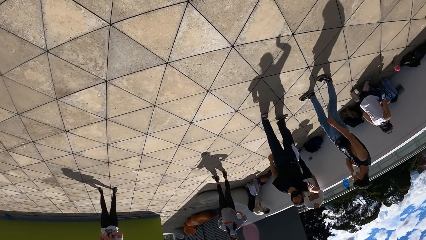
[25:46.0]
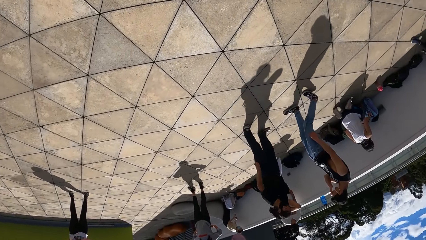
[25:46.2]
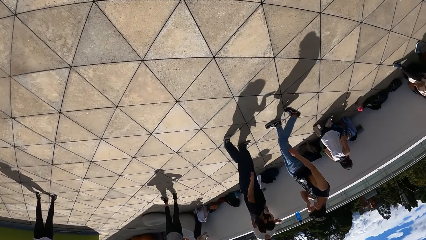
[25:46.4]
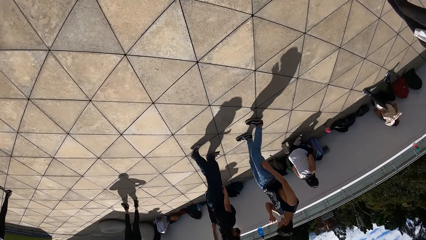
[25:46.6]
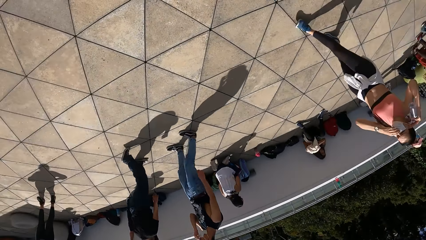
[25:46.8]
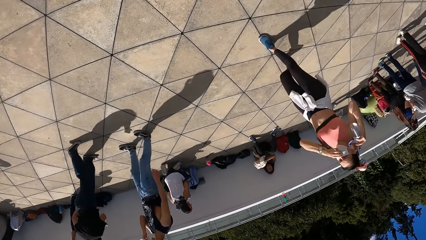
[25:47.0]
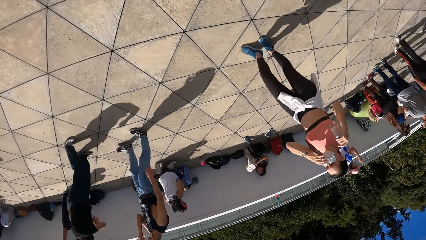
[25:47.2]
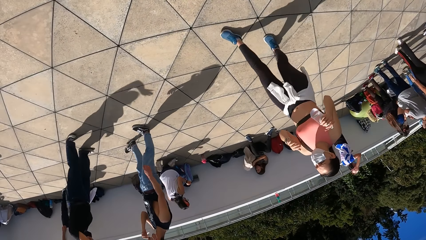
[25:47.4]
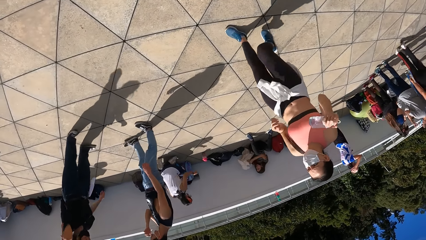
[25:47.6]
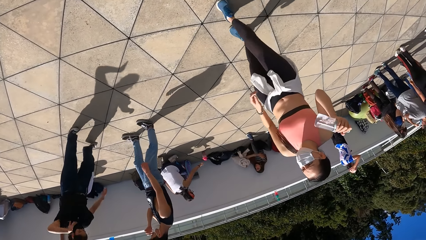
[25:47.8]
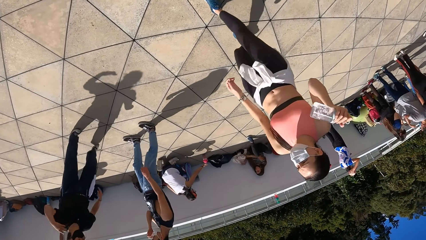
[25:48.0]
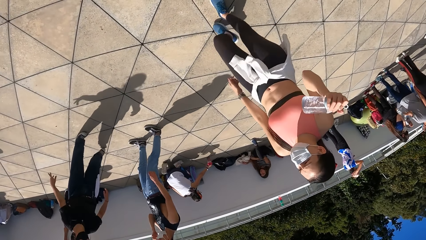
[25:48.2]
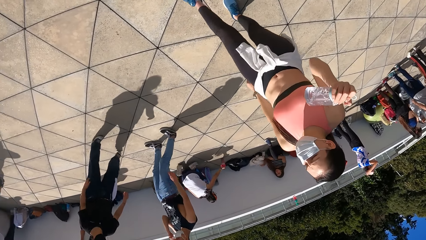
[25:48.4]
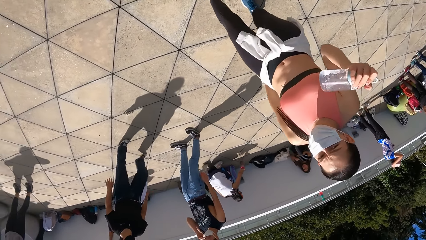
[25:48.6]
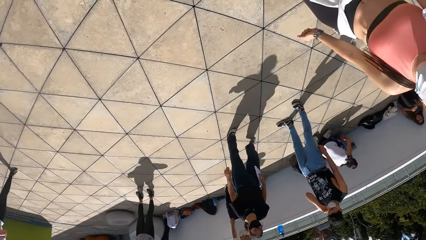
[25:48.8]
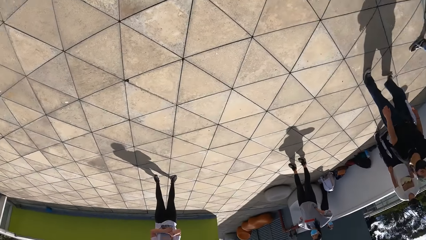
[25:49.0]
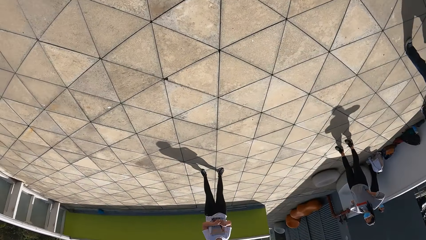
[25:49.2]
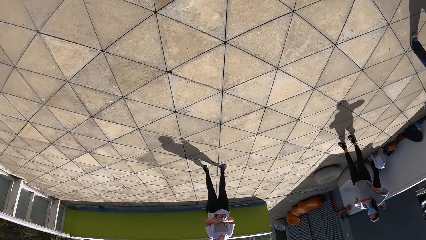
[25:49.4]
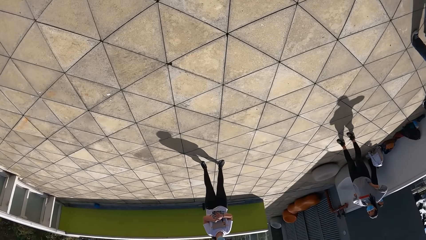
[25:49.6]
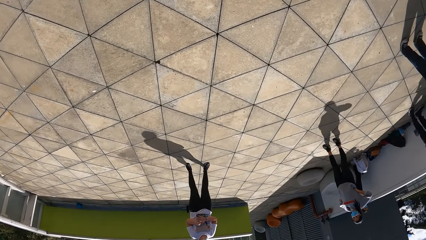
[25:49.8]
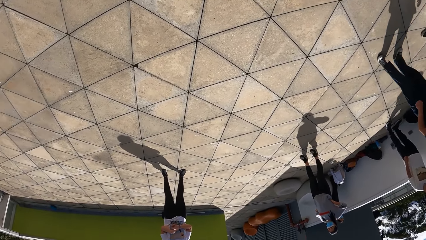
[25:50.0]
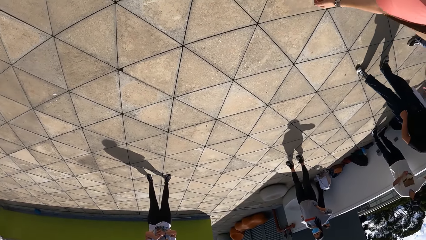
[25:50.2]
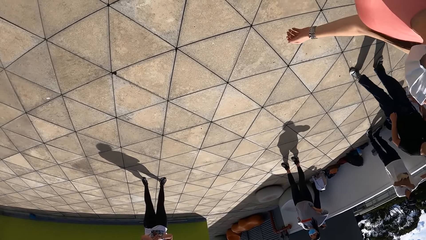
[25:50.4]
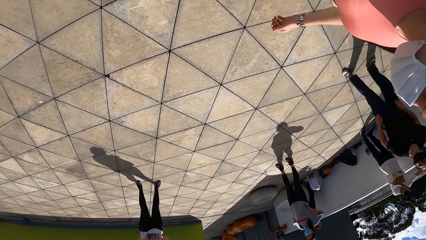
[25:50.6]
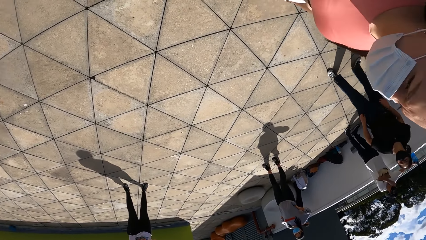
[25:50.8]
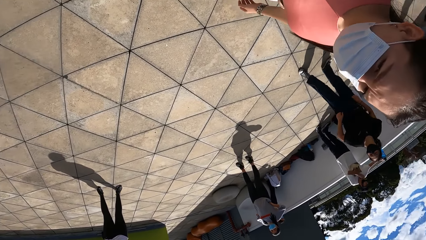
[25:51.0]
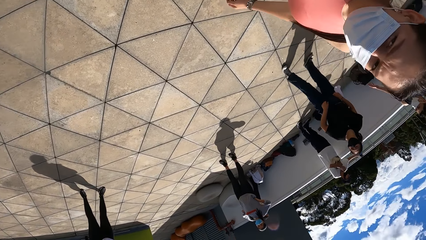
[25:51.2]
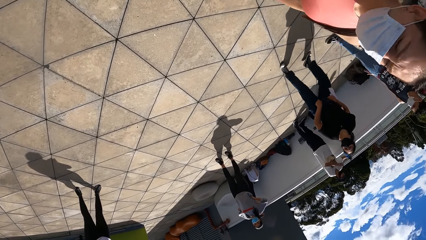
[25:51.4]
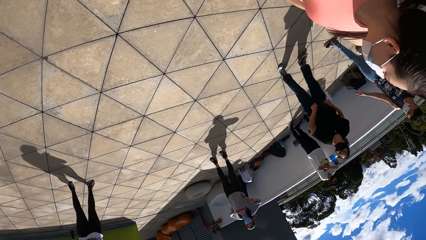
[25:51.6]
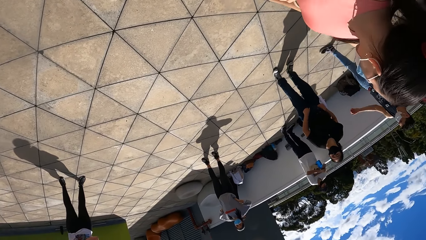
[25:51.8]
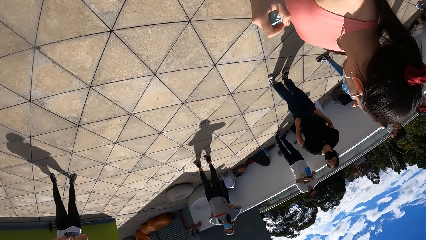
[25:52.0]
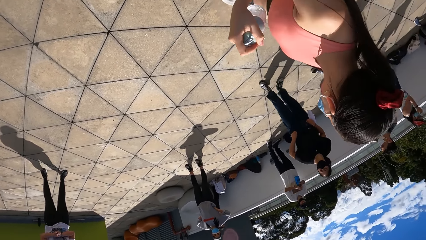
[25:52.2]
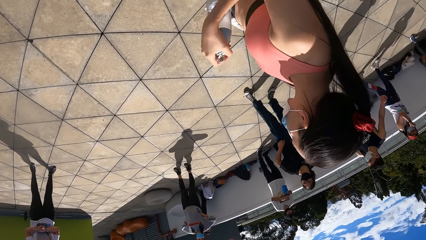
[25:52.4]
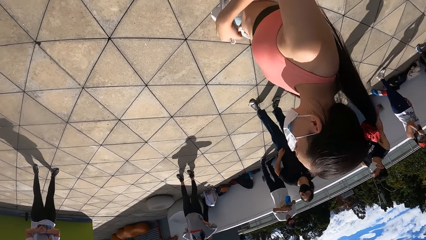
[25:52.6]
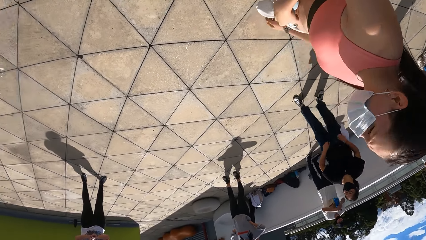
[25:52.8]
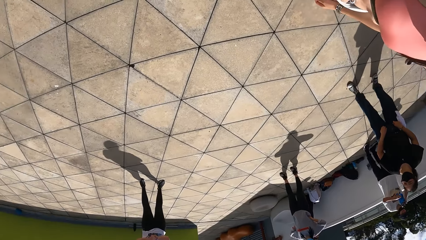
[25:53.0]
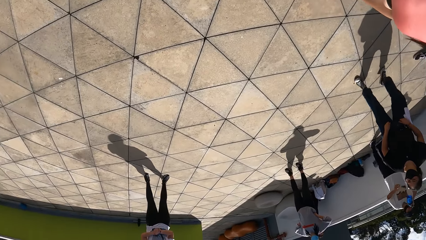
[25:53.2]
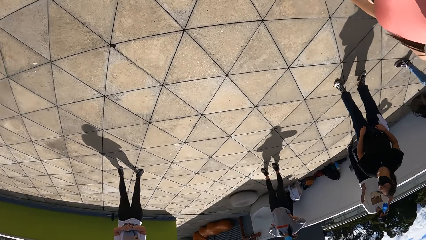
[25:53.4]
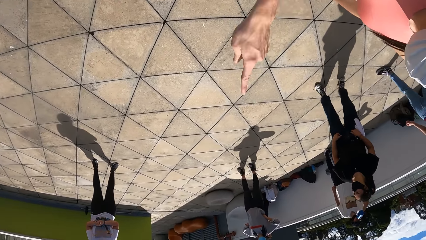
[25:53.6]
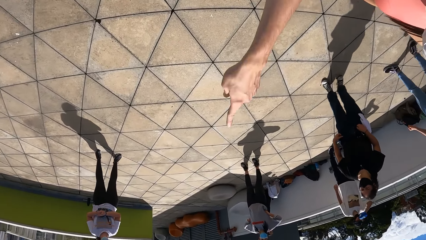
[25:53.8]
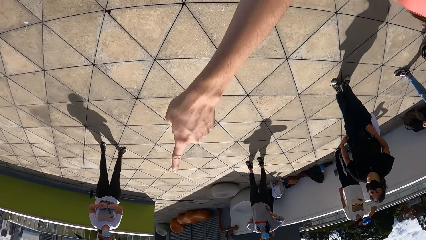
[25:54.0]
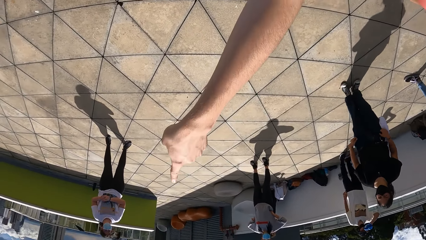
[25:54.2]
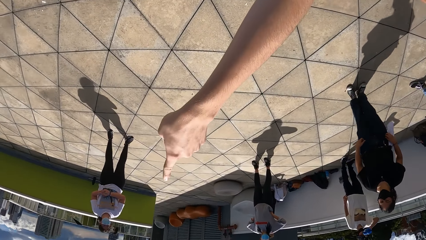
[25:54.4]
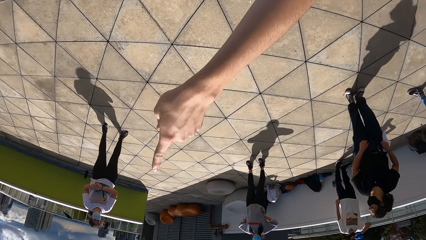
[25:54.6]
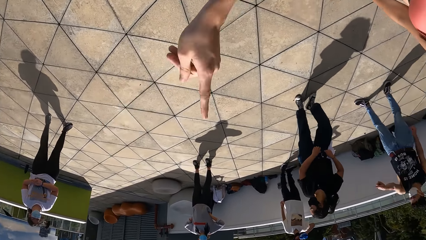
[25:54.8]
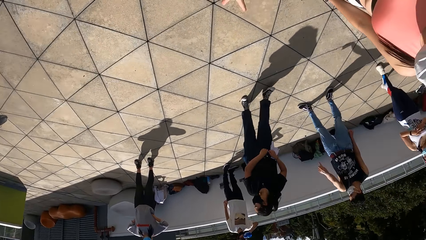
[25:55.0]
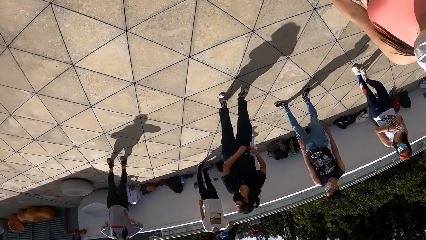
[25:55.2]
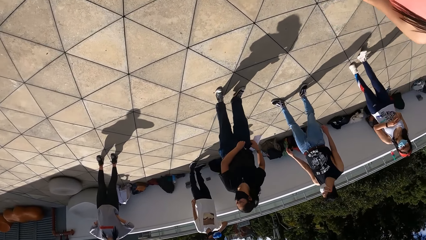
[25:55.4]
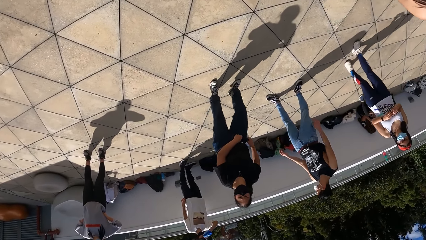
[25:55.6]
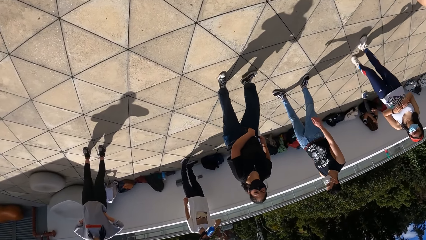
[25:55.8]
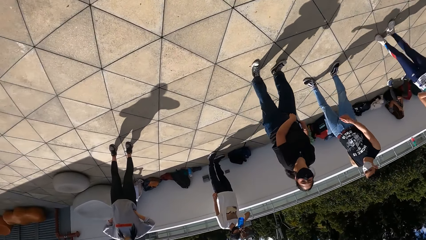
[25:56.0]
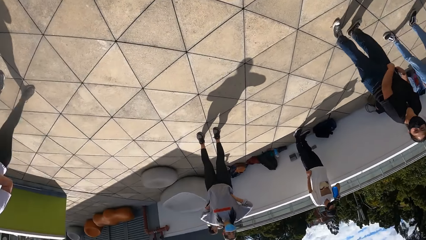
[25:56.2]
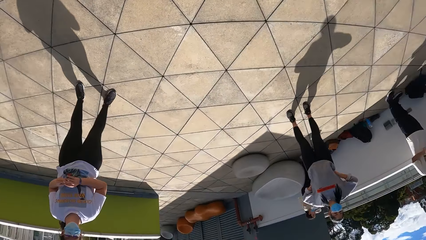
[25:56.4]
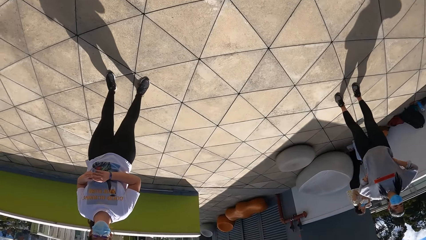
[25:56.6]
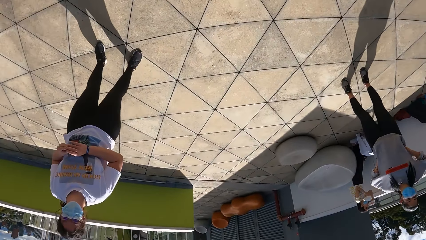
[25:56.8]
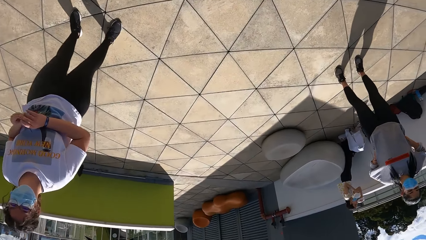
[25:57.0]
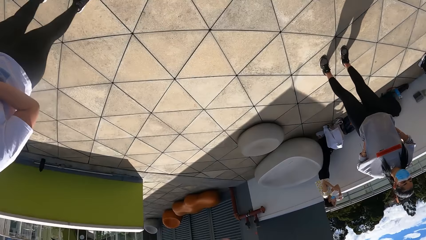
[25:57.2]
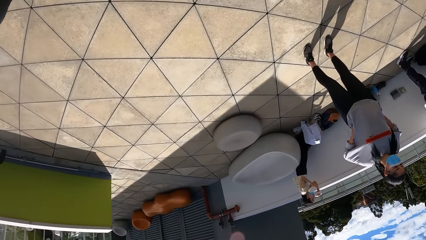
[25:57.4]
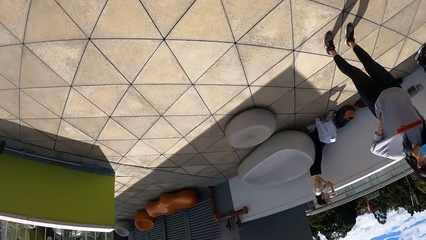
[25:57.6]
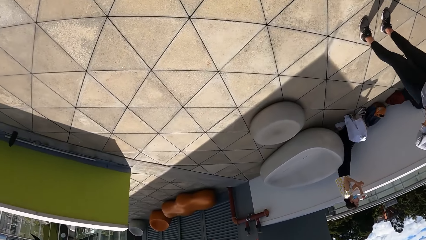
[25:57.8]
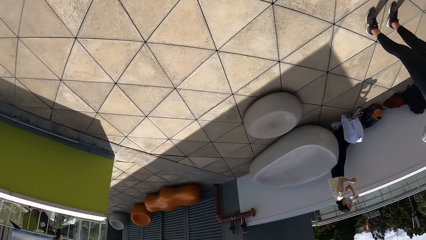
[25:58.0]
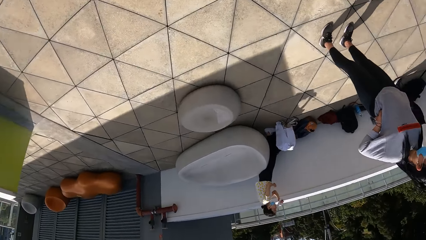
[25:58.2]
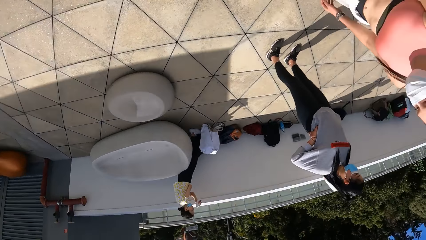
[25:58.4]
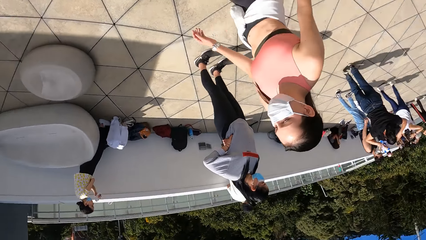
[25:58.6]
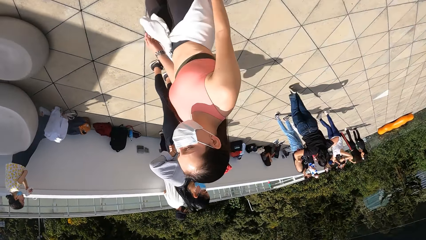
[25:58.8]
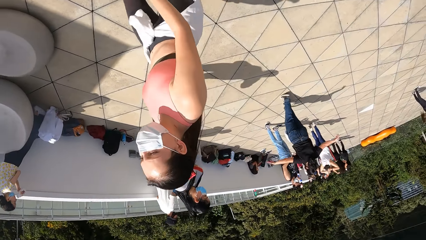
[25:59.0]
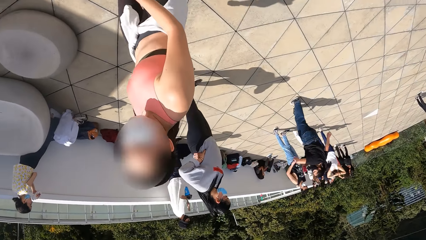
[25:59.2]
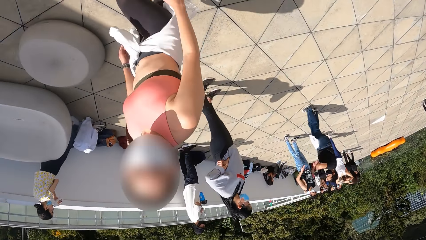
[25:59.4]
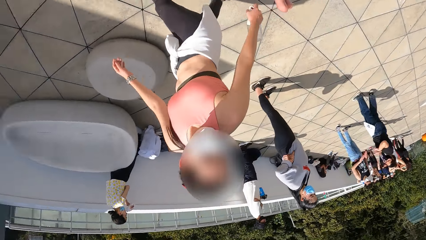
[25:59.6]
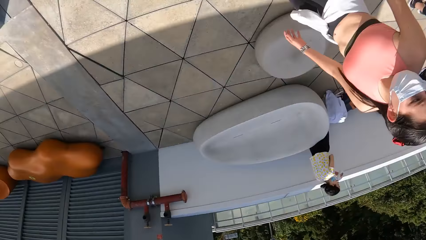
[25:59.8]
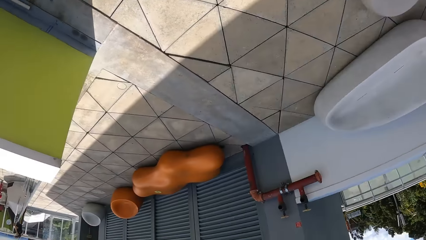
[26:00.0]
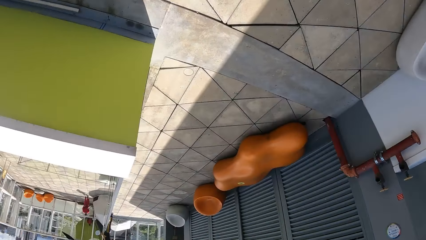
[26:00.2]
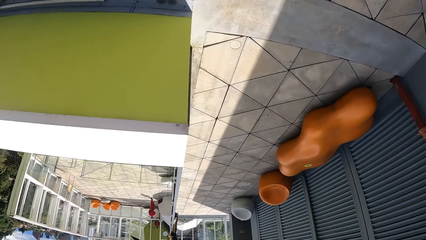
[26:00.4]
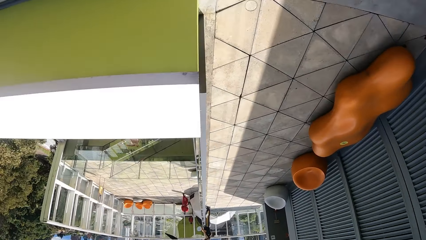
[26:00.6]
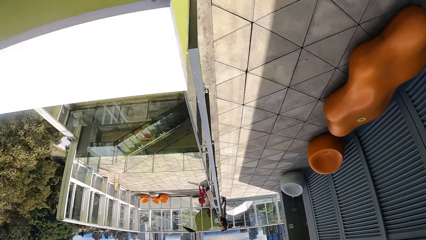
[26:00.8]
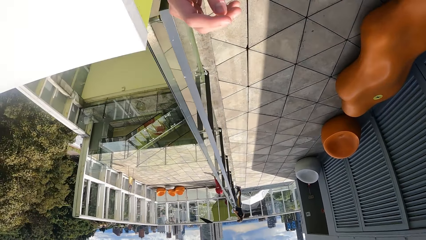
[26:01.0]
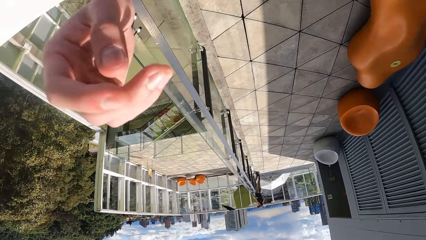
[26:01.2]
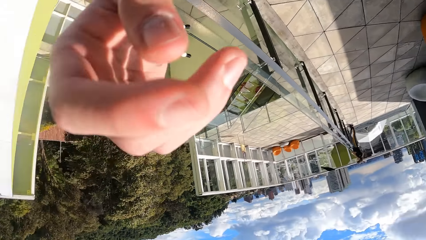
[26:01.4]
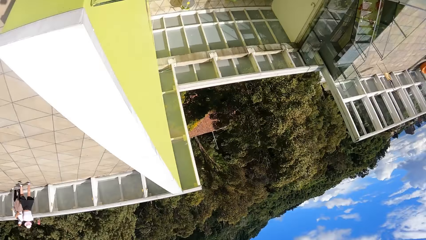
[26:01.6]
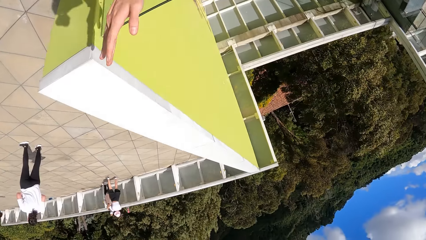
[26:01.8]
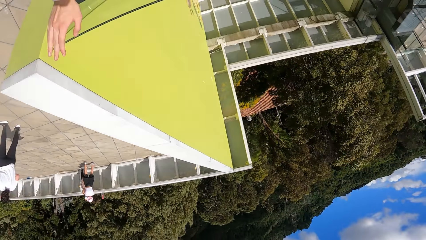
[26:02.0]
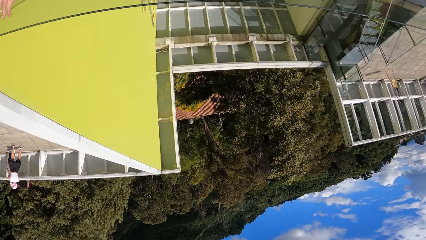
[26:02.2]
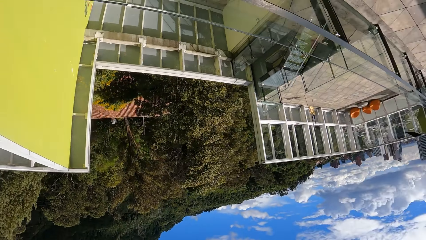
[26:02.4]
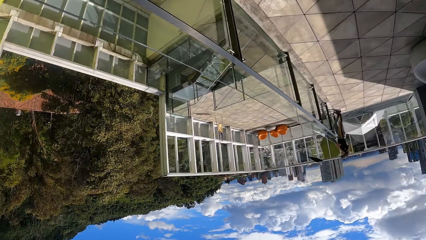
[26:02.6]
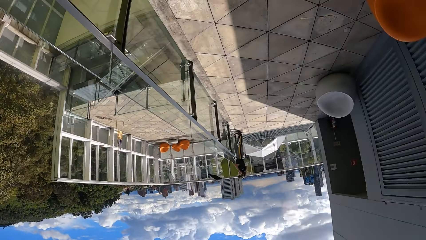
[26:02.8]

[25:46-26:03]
The camera wearer looks around and points a finger. A person moves hands. The camera wearer walks outside the building, looks around and lifts up a hand.
